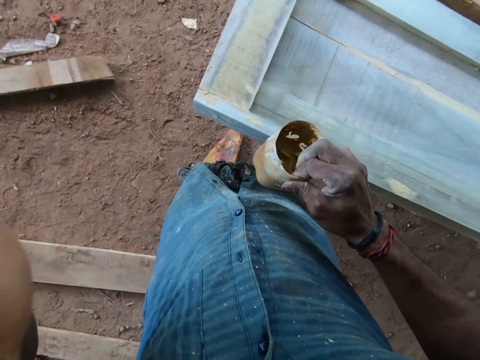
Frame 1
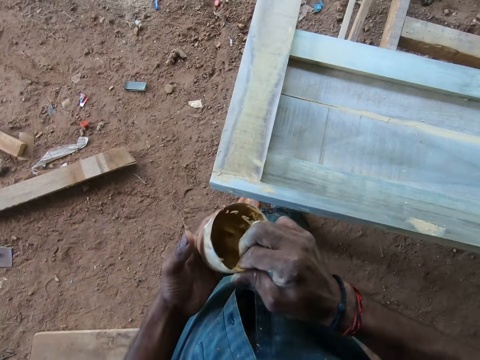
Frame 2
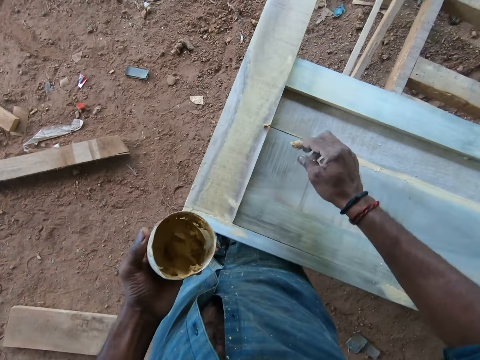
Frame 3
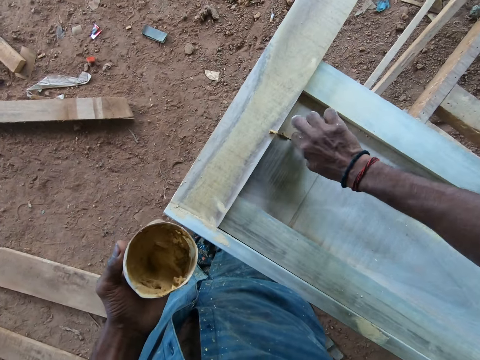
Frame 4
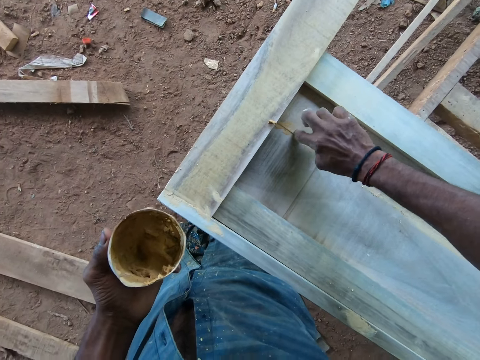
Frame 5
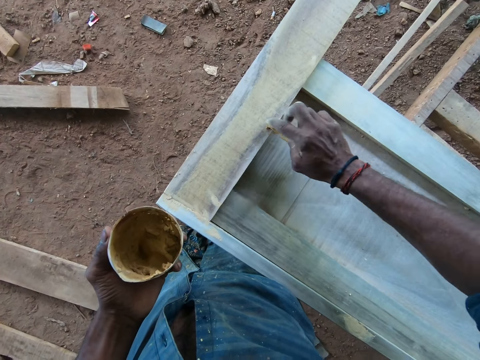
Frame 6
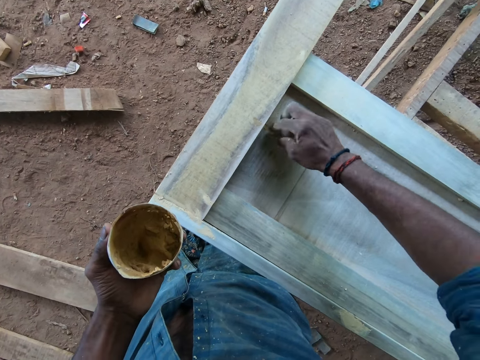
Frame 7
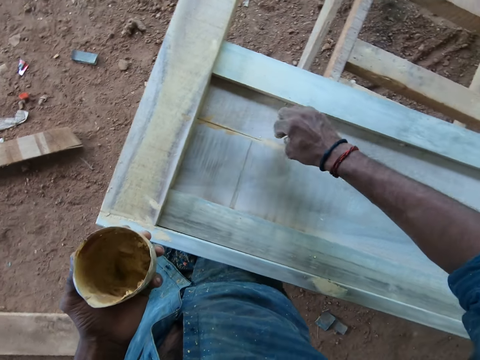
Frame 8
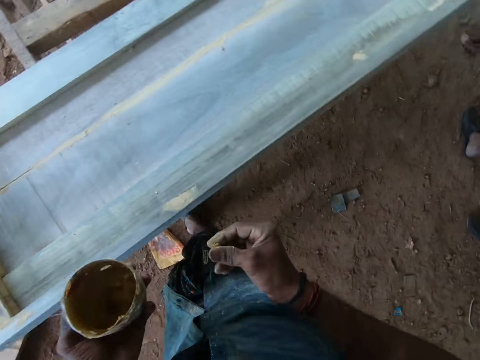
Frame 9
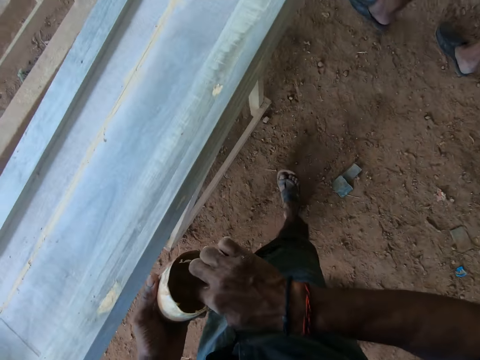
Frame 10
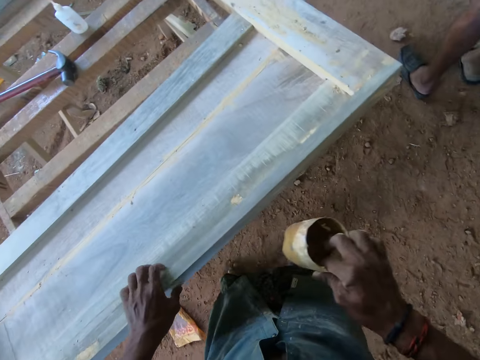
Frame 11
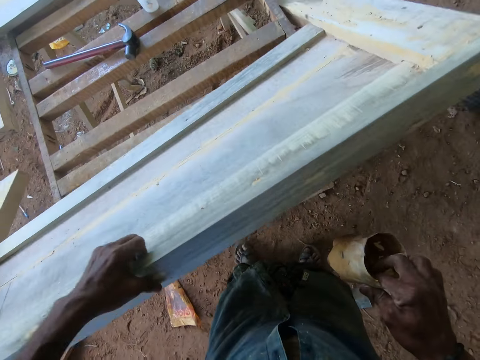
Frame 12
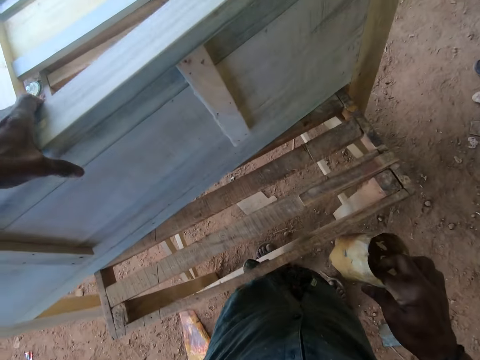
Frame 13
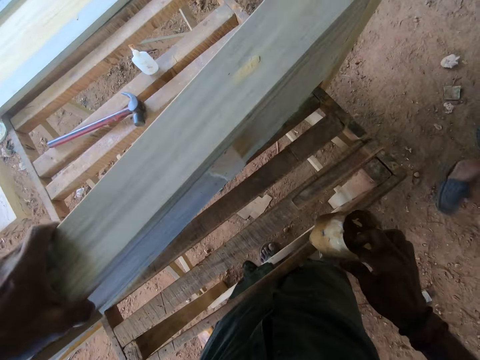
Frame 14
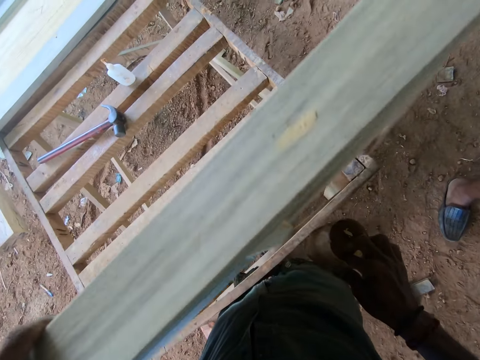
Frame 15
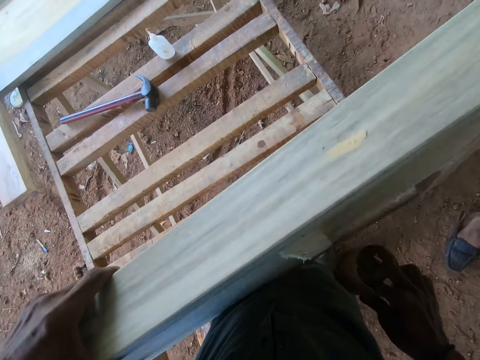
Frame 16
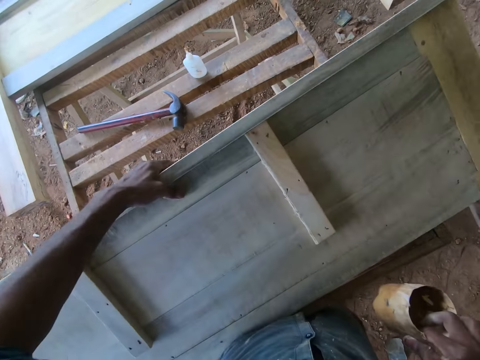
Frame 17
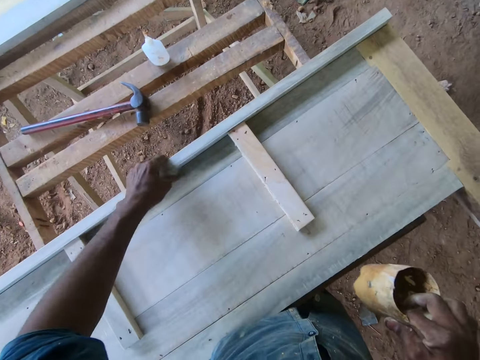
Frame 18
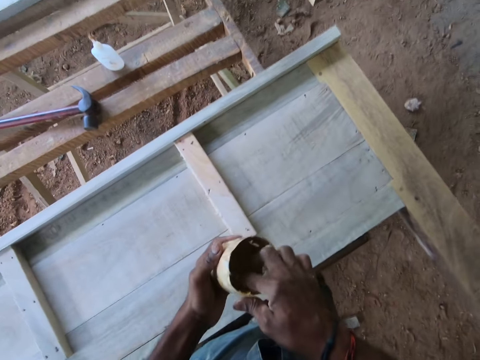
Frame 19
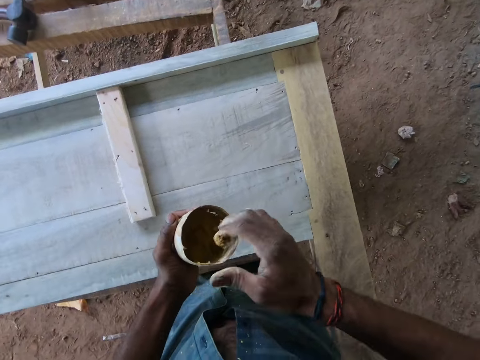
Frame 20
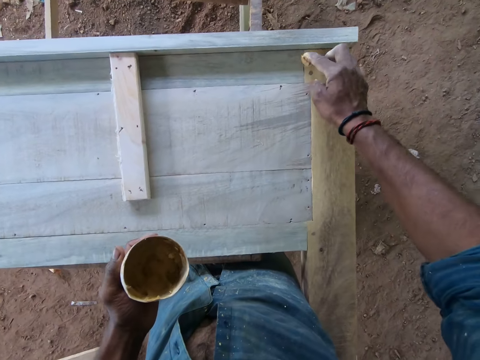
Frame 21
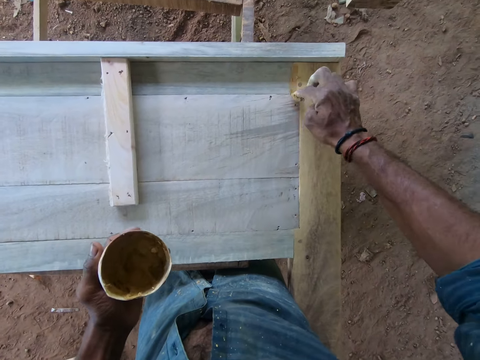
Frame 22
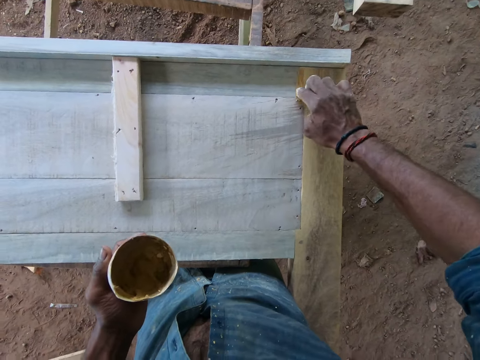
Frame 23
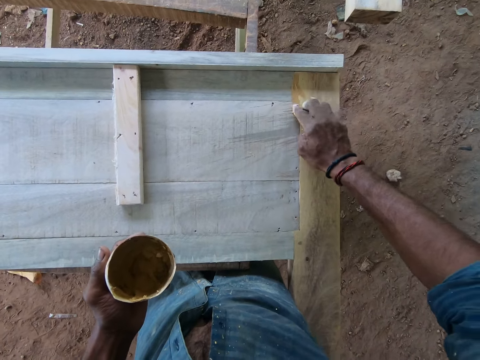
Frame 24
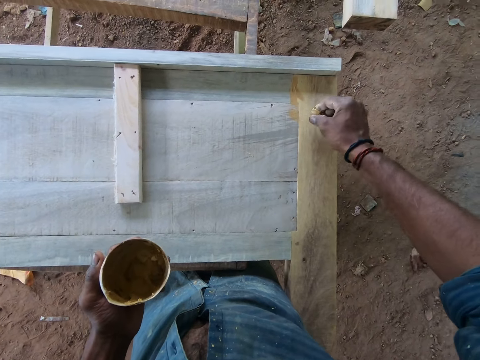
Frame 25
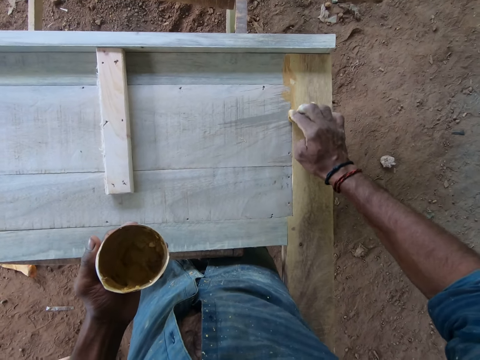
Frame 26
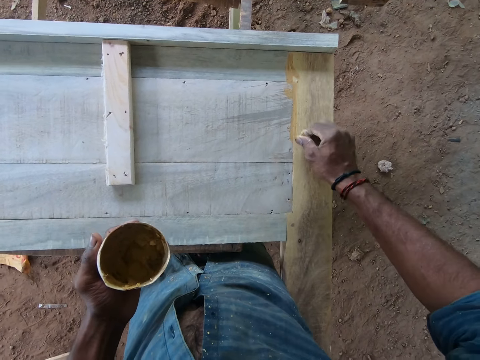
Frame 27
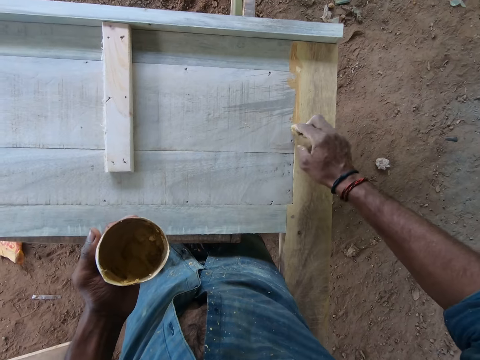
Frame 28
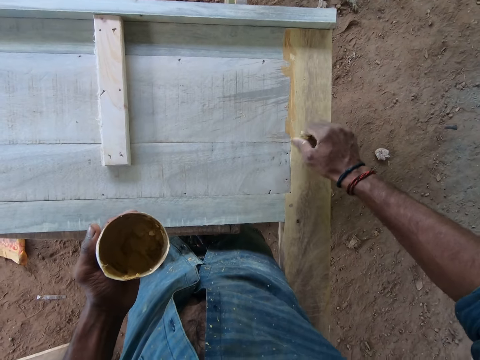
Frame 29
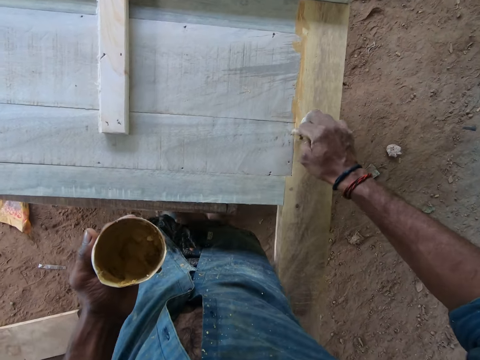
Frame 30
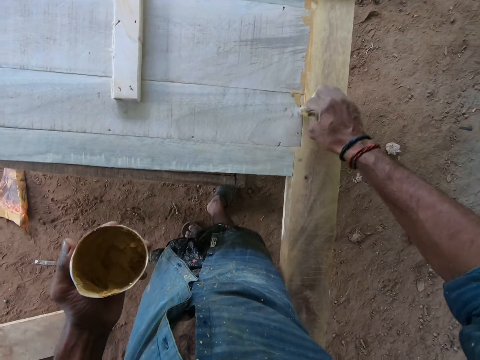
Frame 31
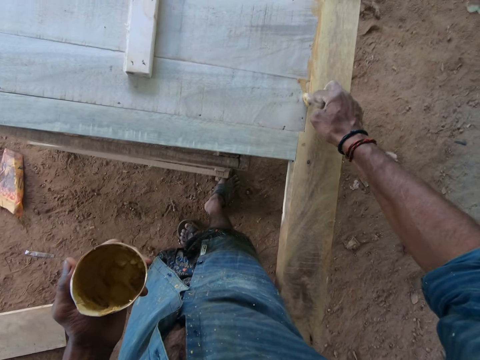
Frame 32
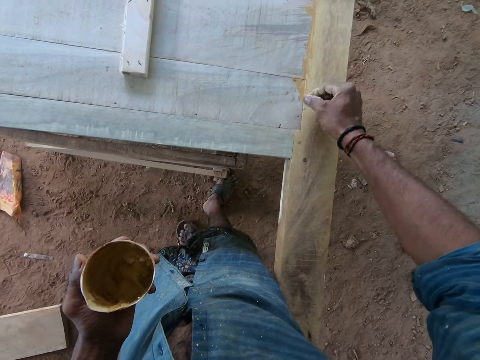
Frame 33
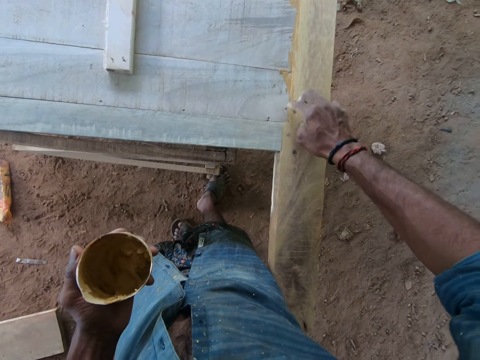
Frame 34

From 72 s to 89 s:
The camera wearer passes the container in his right hand to his left hand. He holds the container with the left hand. He applies the paste in his right hand on the piece of wood on the table. He smears something on the wood. He places the index finger in the container. He passes the container in his left hand to his right hand. A man walks around the workshop. The camera wearer lifts the piece of wood on the table with his left hand. He holds the wood frame with the left hand. He turns the wood frame with the left hand. He drops the piece of wood on the table with his left hand. He passes the container in his right hand to his left hand. He holds the container with both hands. He takes paste from the container in his left hand with his right hand. He applies the paste in his right hand on the piece of wood on the table. He smears something on the wood. He smears something on the wood again.

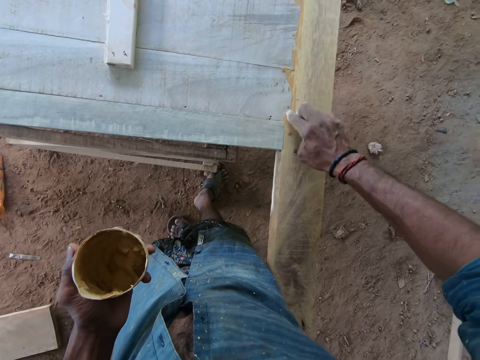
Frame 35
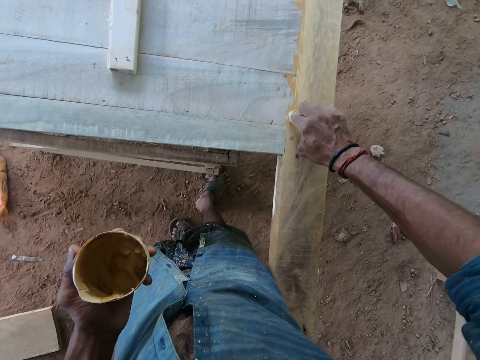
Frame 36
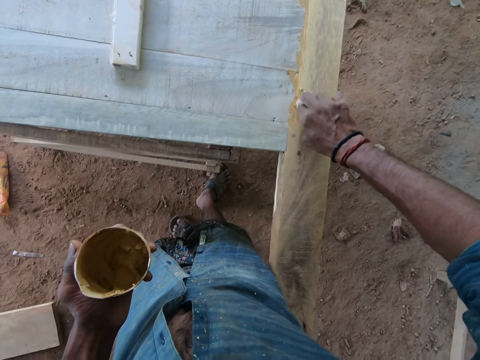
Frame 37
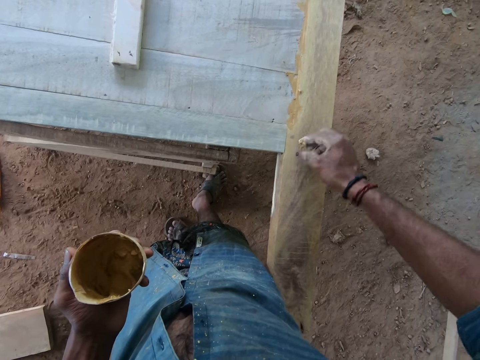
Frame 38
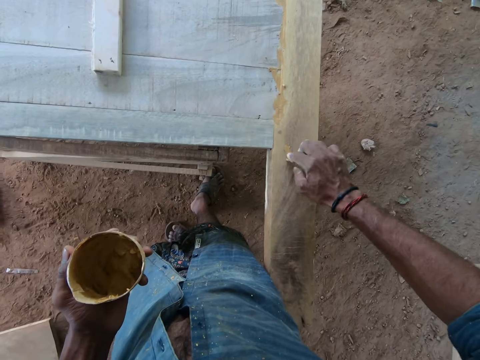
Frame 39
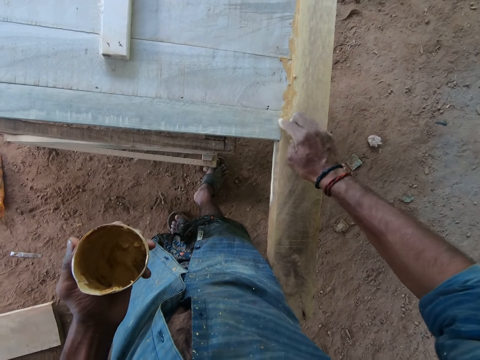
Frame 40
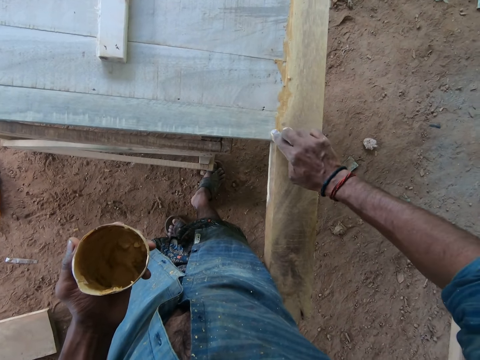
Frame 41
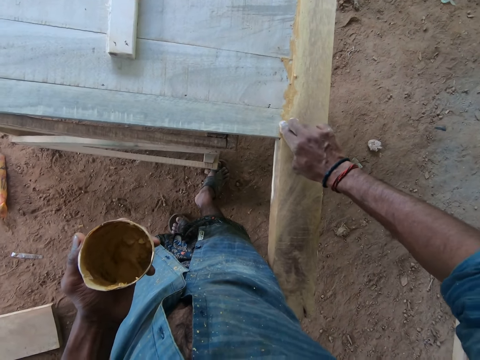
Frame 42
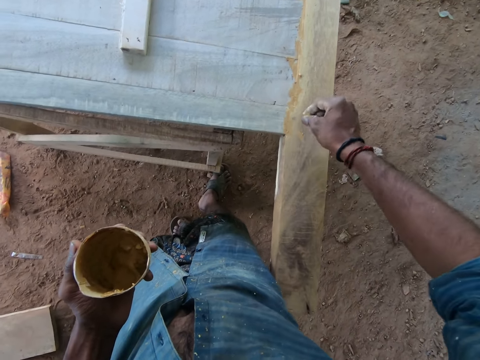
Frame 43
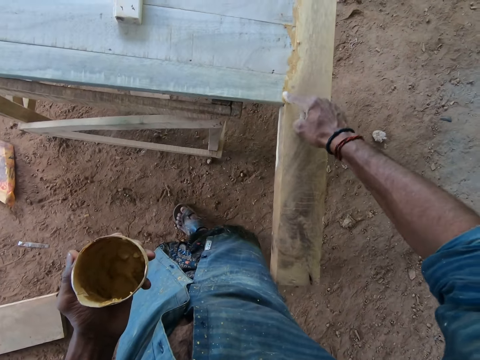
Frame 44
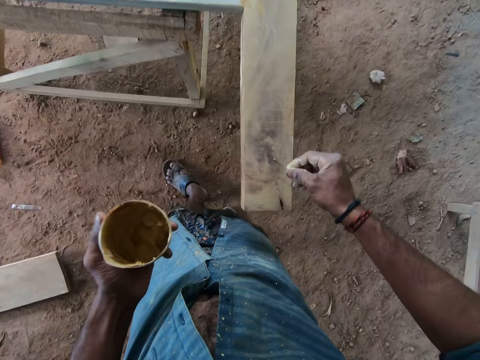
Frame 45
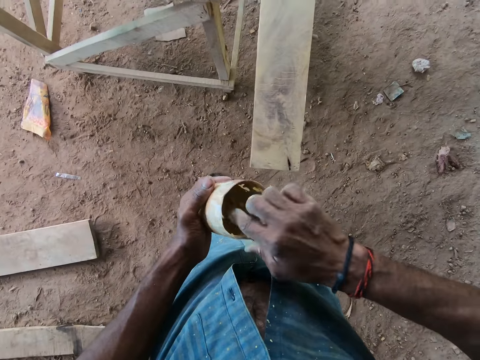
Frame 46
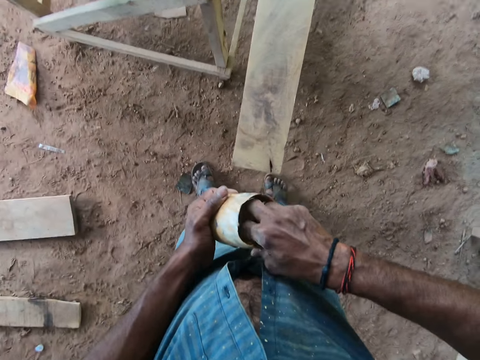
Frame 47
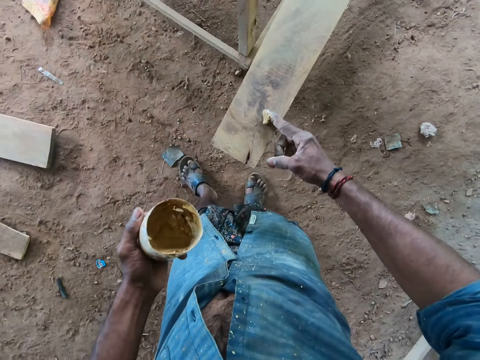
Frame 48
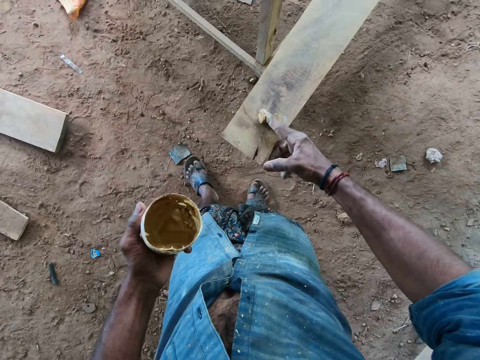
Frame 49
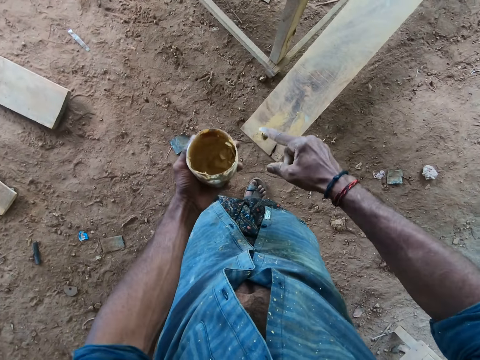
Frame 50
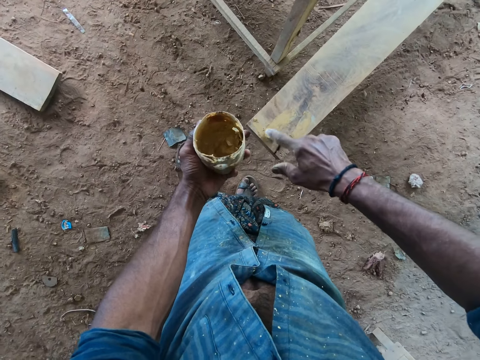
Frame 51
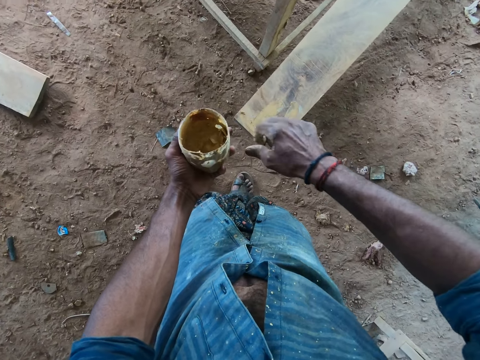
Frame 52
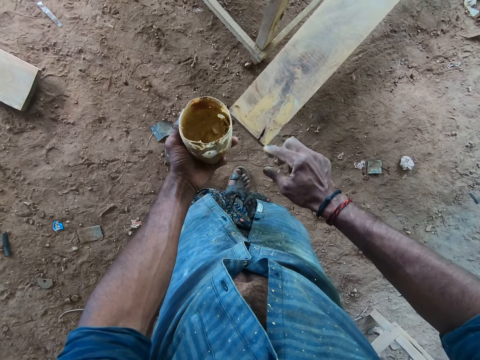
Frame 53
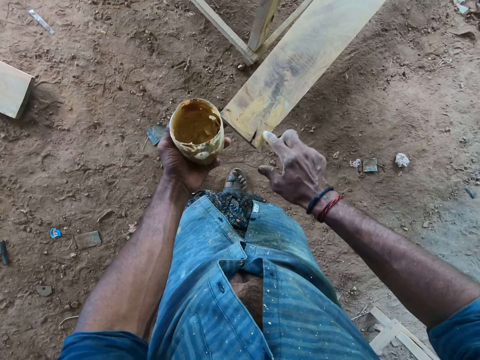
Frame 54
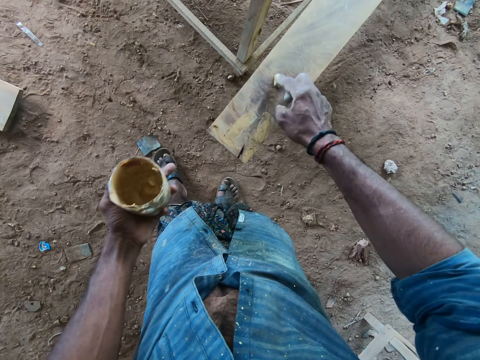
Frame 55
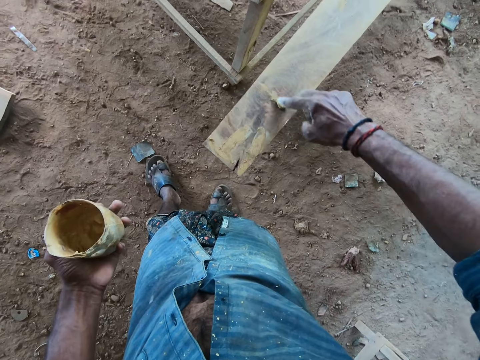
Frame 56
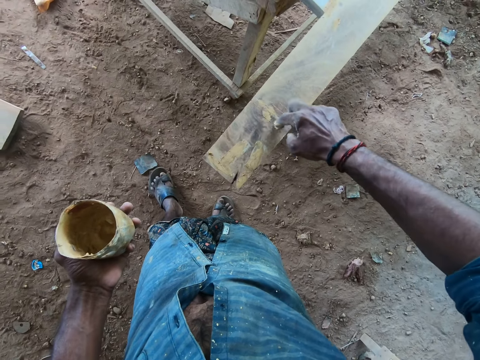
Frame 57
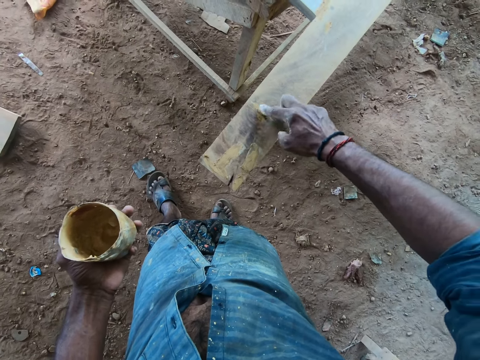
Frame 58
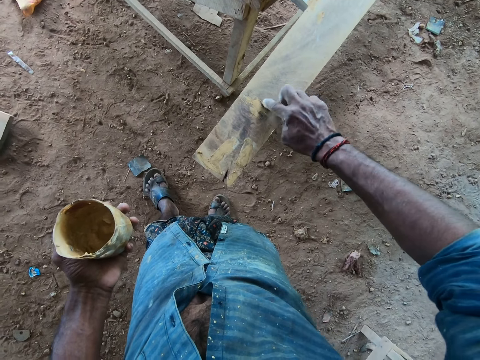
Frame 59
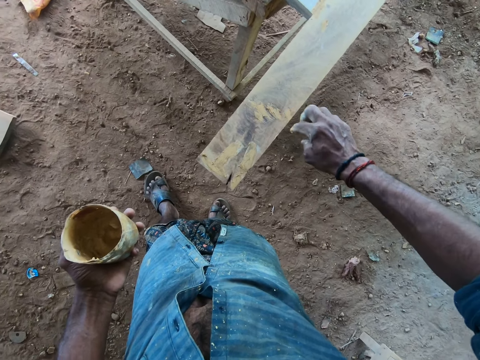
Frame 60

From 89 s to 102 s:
The camera wearer smears something on the wood. He takes paste from the container in his left hand with his right hand. He places the index finger in the container. He applies the paste in his right hand on the piece of wood on the table. He smears something on the wood. He smears something on the wood again.
